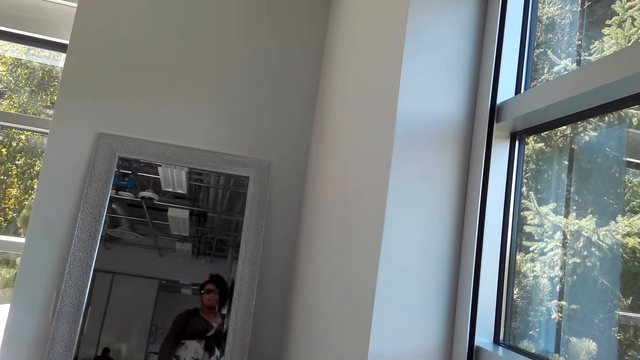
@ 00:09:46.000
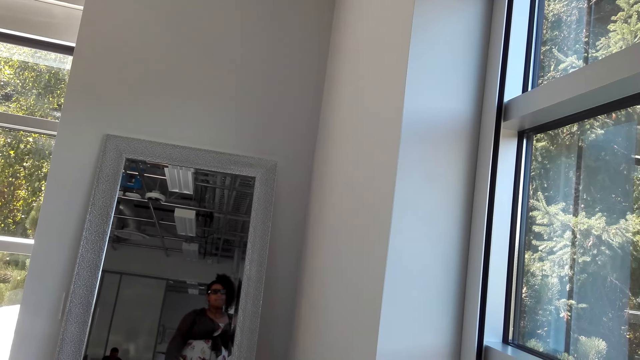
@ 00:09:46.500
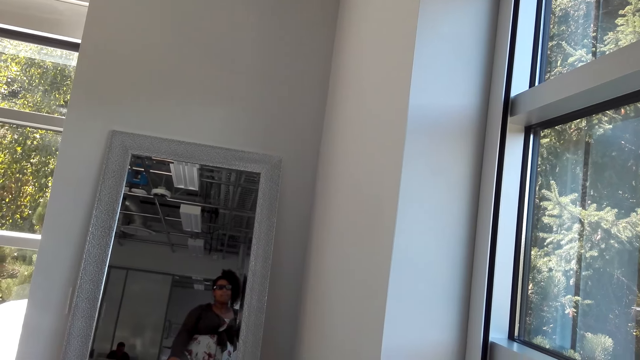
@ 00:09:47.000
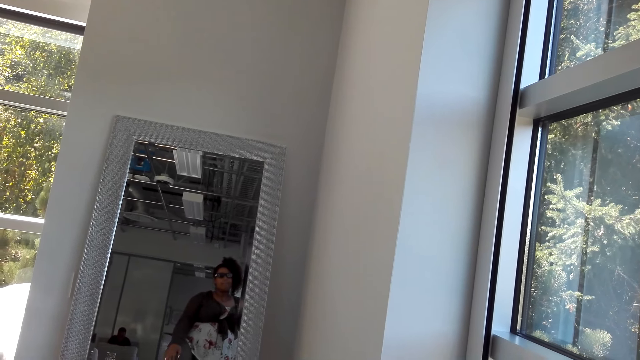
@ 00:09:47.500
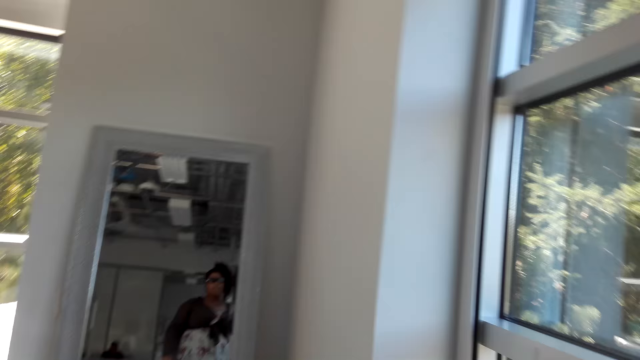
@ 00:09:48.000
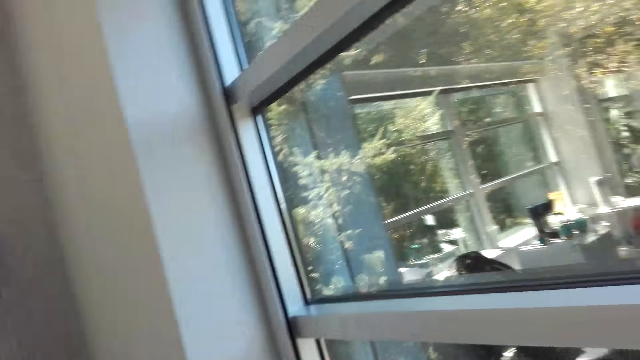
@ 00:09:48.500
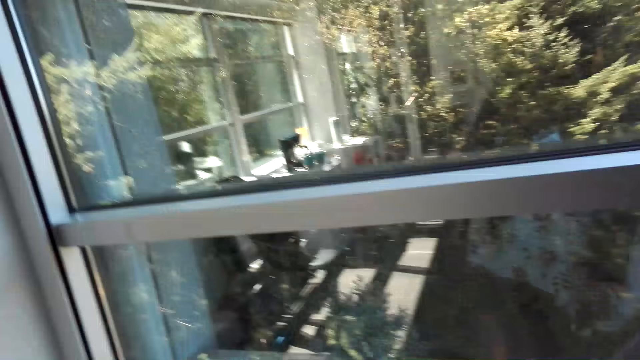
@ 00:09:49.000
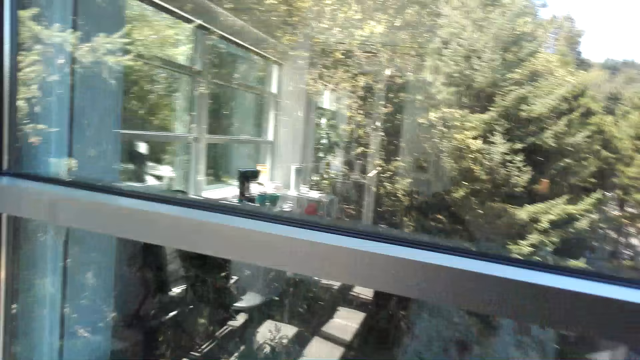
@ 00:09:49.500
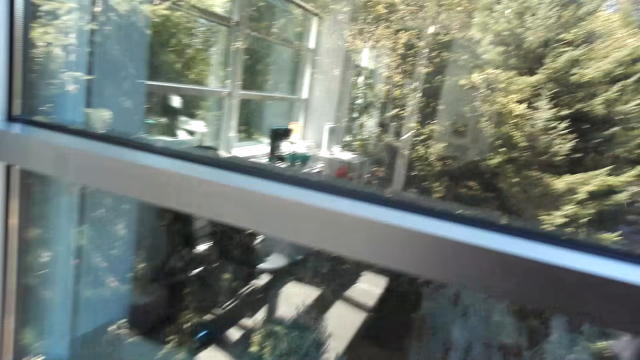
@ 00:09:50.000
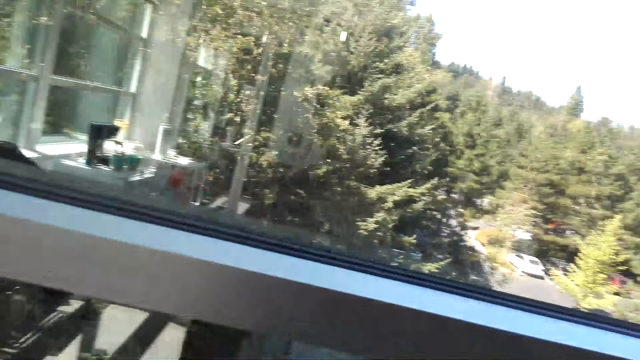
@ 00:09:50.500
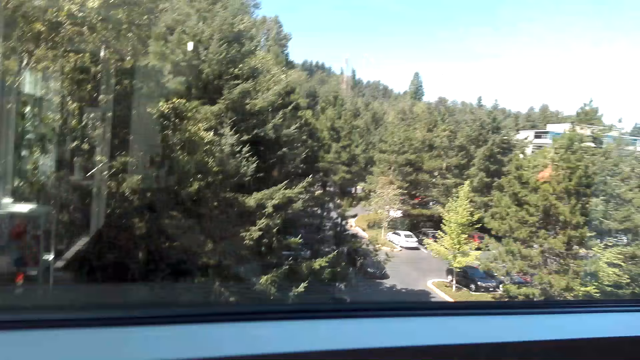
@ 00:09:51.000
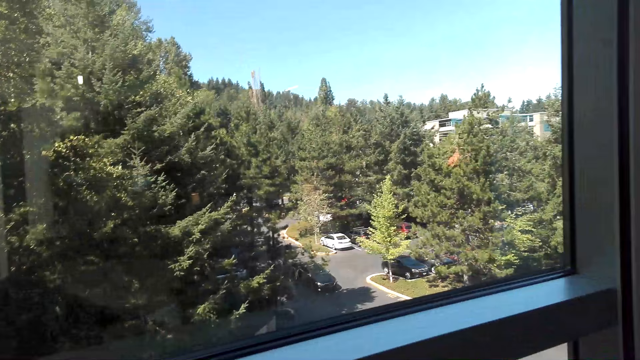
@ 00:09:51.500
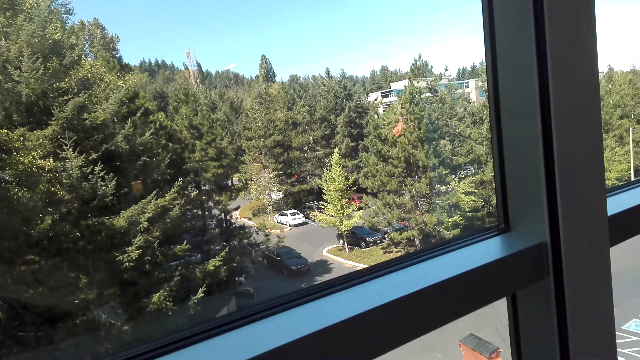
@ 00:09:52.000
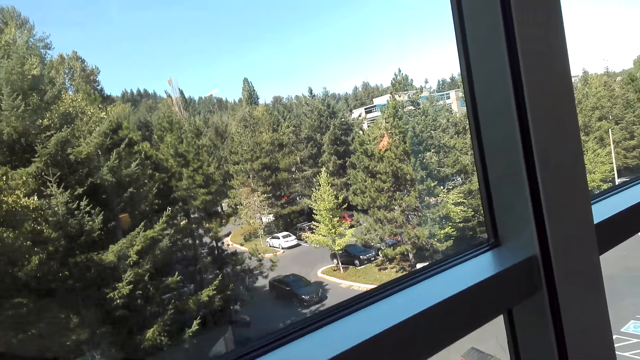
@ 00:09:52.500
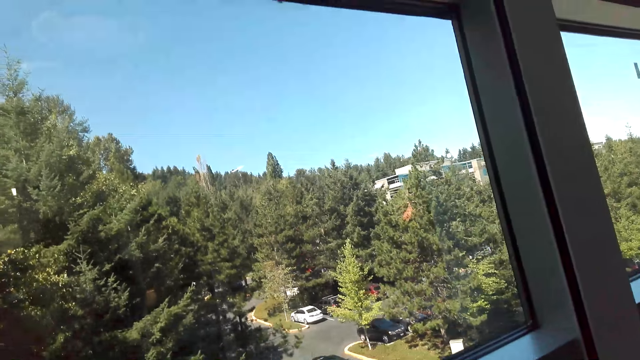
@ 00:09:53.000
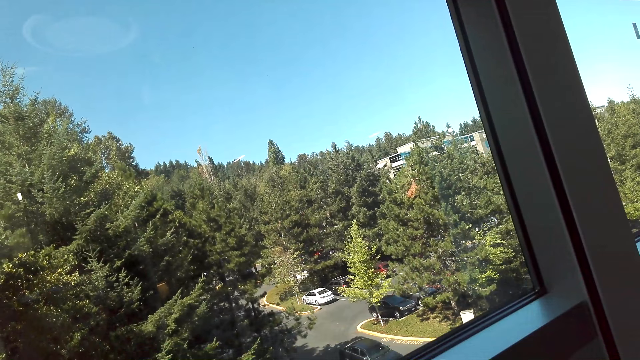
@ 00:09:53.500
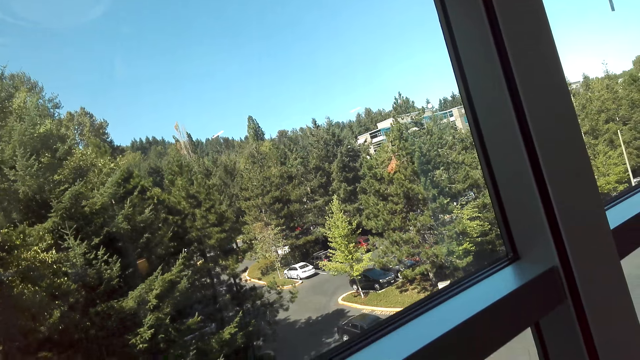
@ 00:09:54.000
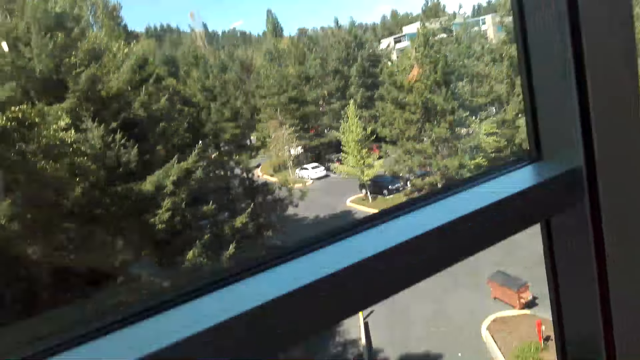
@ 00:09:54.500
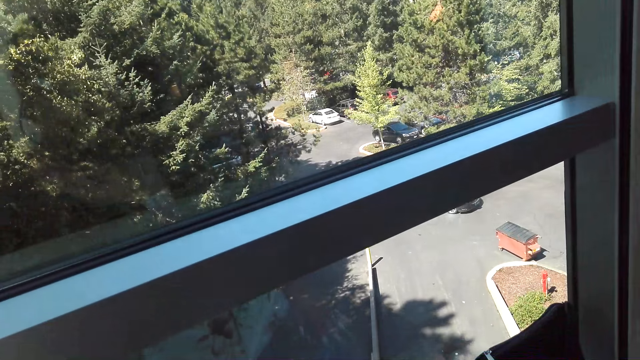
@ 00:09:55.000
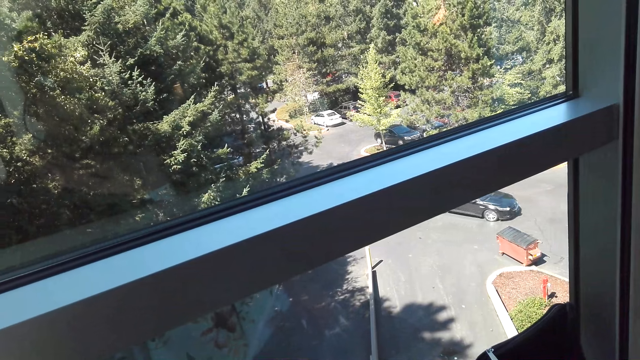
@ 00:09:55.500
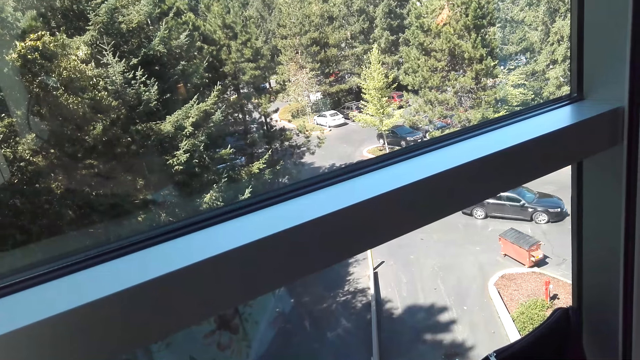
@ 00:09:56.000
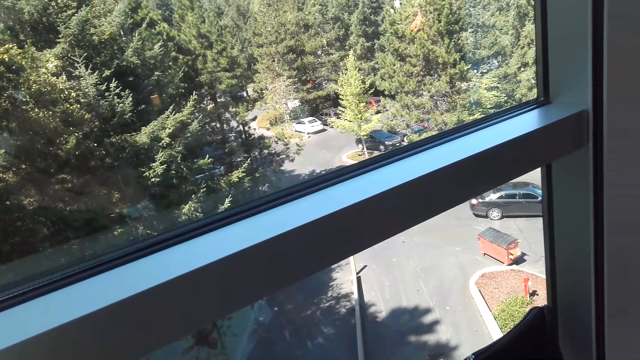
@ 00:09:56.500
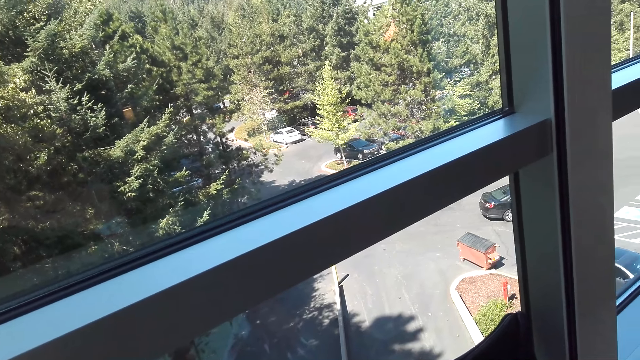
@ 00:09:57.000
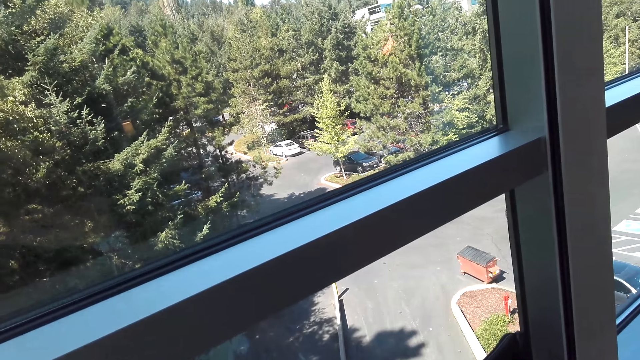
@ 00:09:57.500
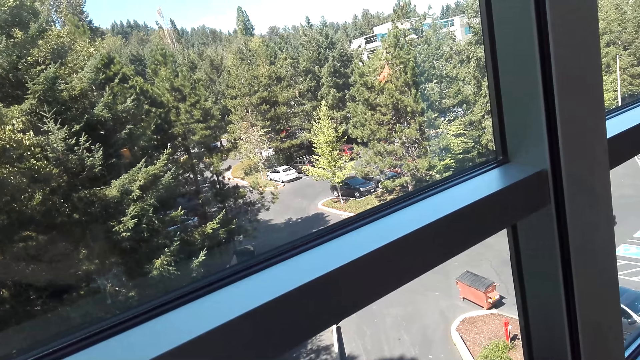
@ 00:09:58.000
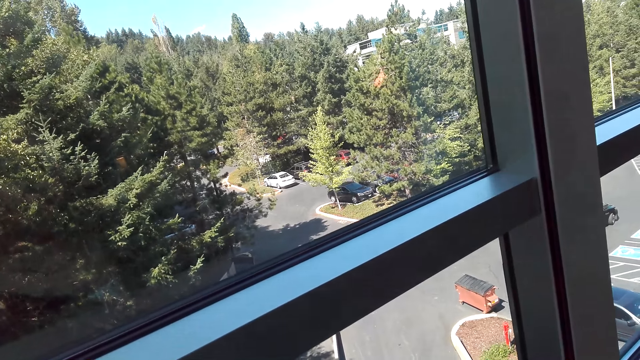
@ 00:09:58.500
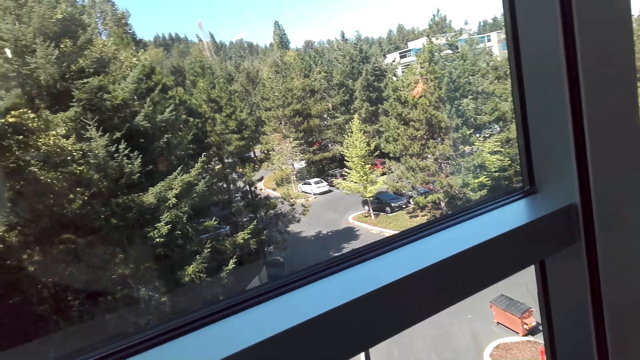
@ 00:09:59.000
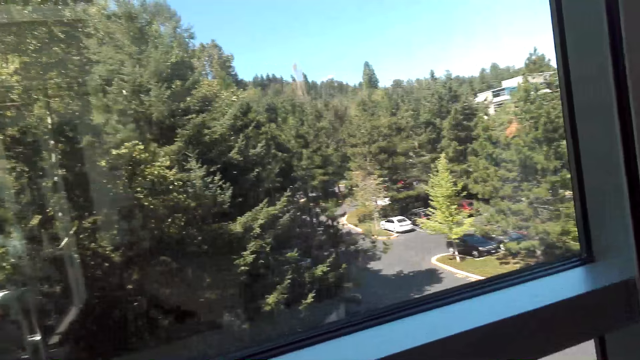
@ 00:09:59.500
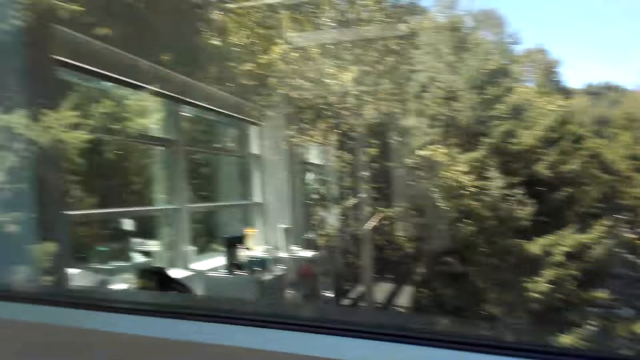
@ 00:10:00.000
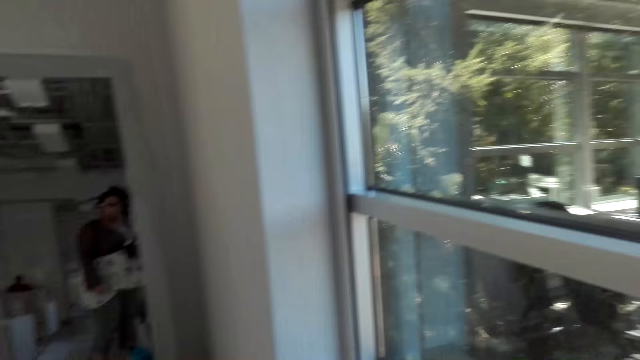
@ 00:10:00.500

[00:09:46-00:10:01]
The camera wearer looks outside through the window.

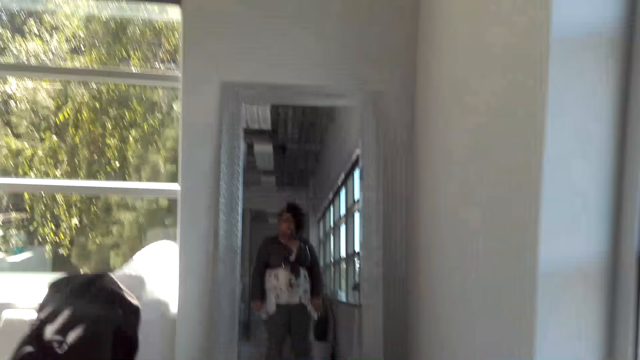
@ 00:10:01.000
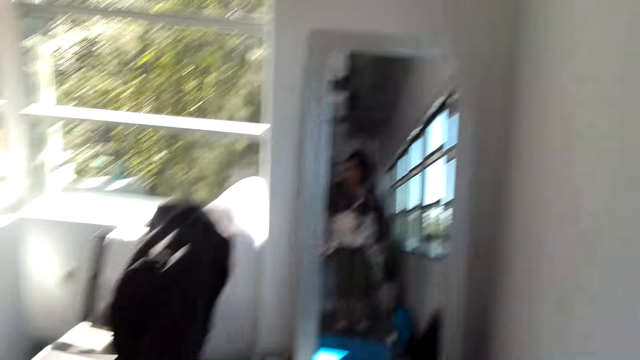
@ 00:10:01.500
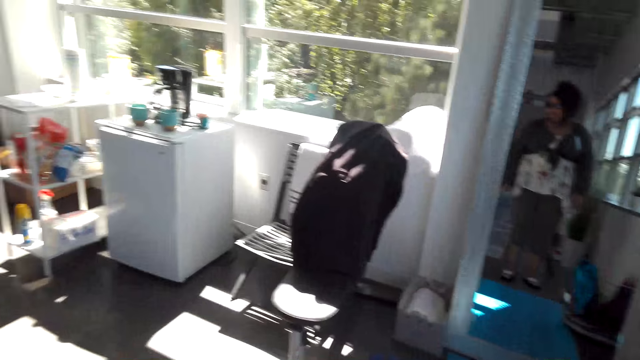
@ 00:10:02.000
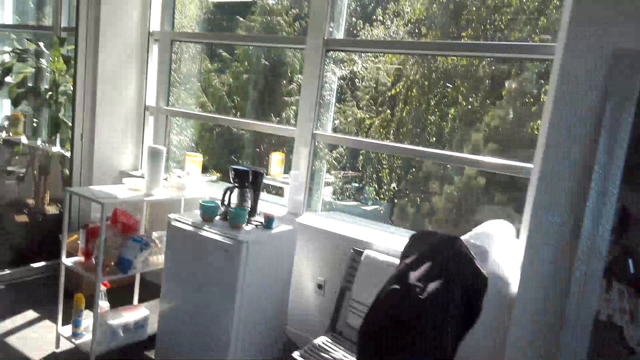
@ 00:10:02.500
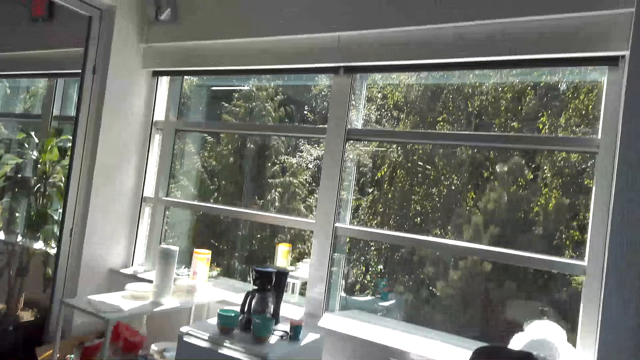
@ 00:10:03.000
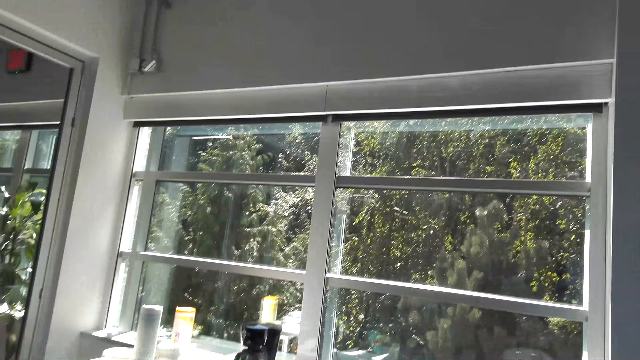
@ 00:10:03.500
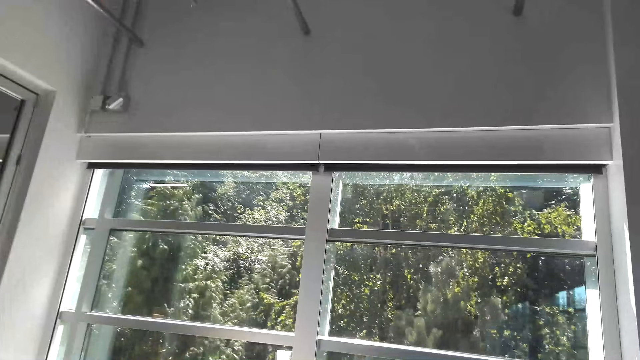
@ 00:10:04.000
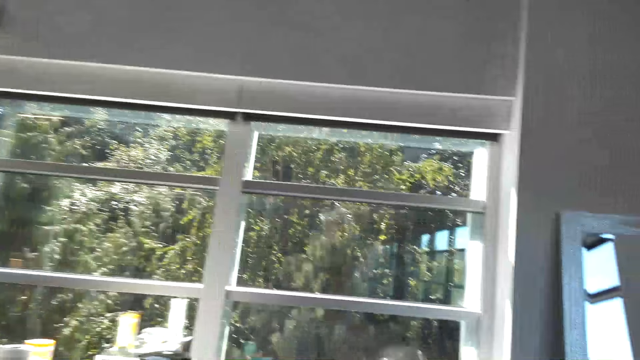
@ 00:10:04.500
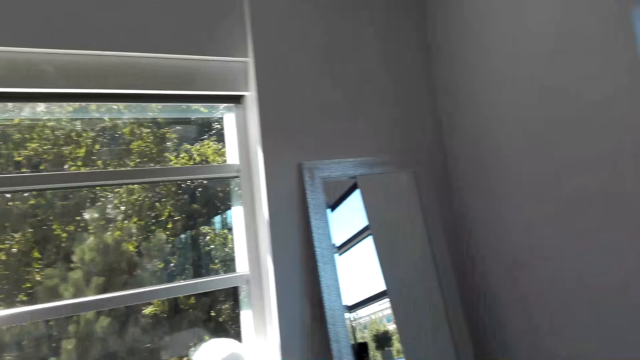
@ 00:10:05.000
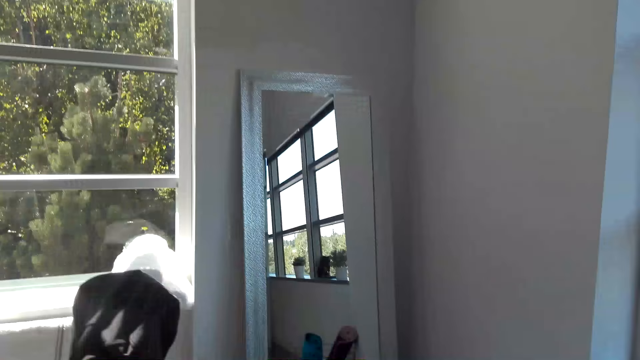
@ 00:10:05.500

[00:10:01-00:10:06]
The camera wearer walks around the room. They do exercises.
